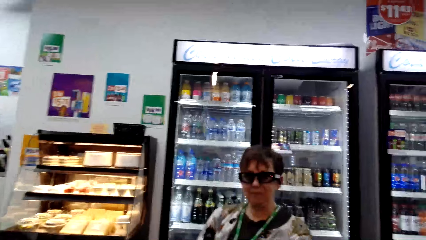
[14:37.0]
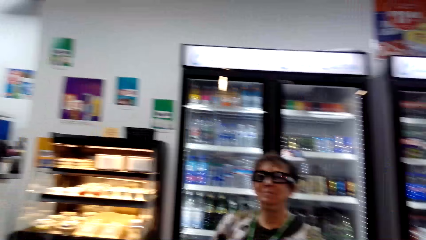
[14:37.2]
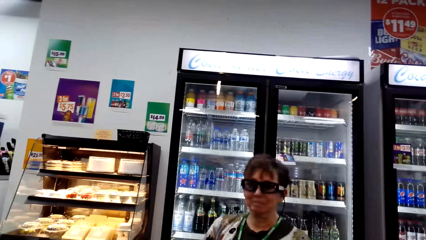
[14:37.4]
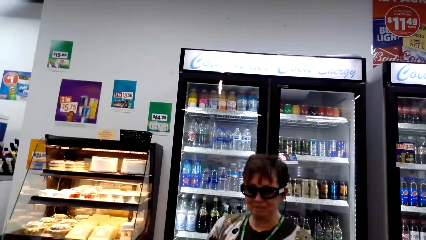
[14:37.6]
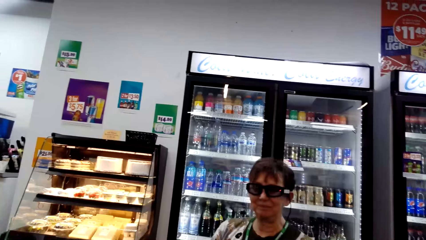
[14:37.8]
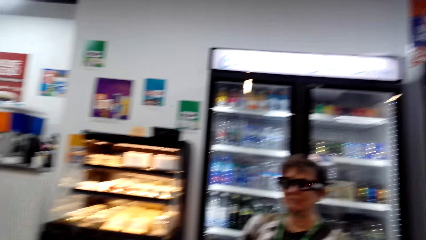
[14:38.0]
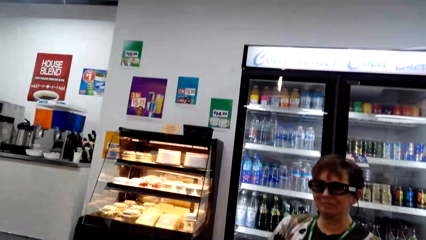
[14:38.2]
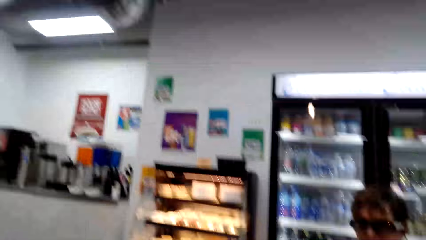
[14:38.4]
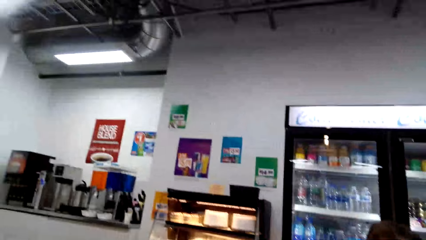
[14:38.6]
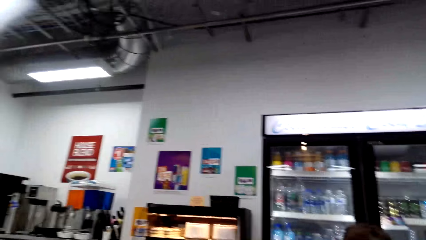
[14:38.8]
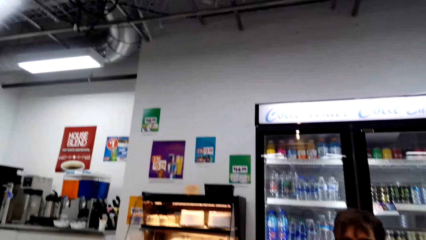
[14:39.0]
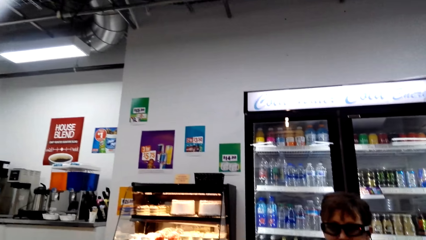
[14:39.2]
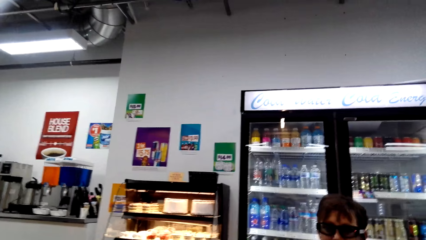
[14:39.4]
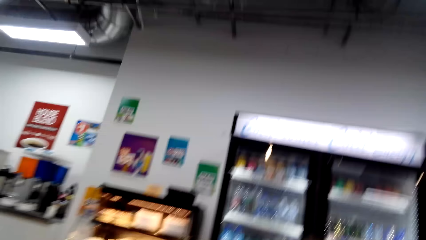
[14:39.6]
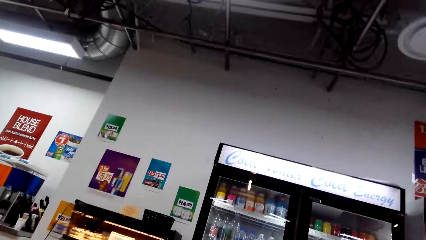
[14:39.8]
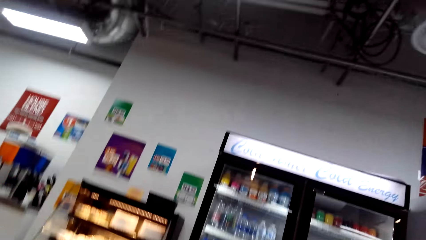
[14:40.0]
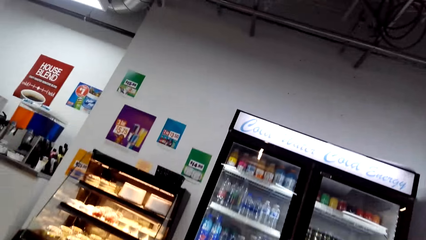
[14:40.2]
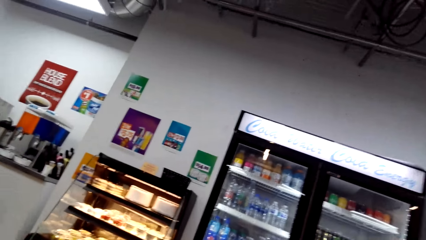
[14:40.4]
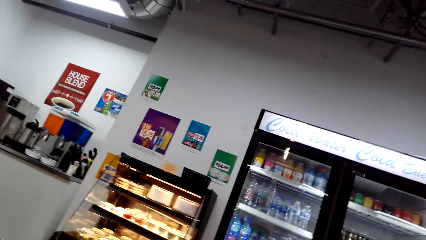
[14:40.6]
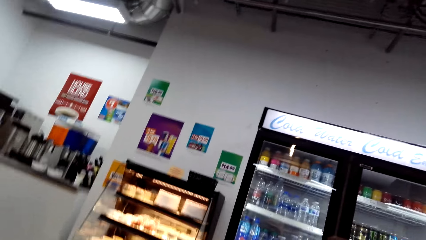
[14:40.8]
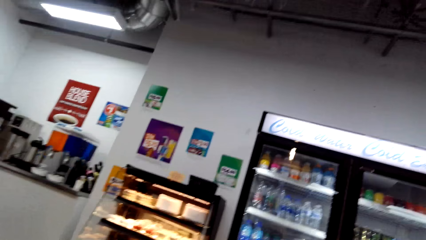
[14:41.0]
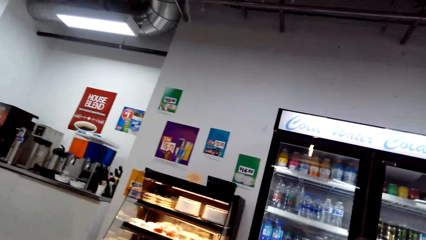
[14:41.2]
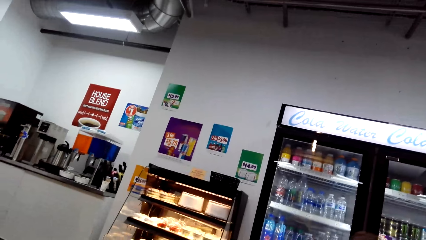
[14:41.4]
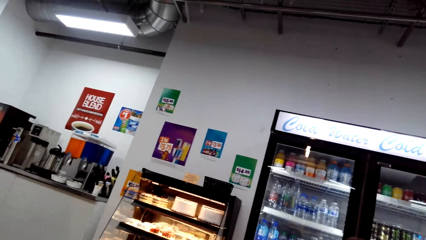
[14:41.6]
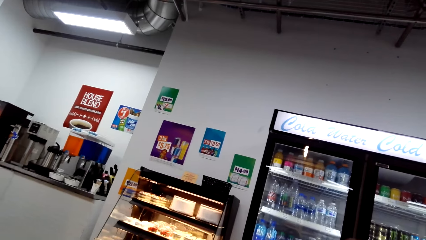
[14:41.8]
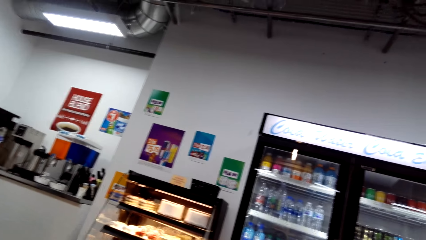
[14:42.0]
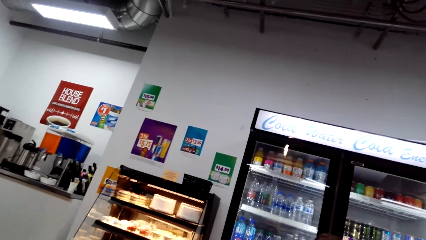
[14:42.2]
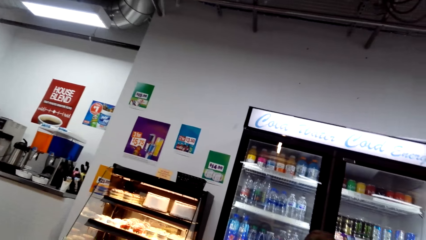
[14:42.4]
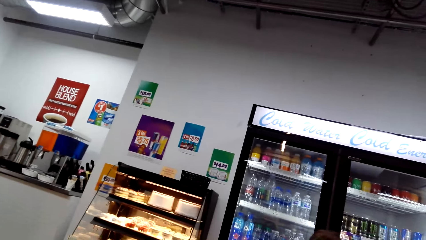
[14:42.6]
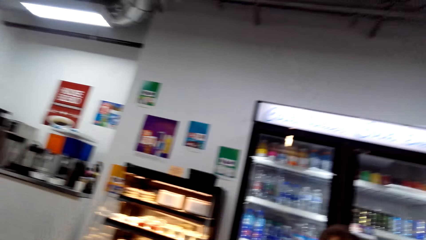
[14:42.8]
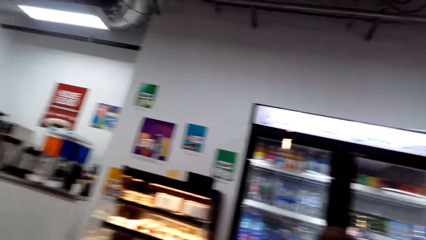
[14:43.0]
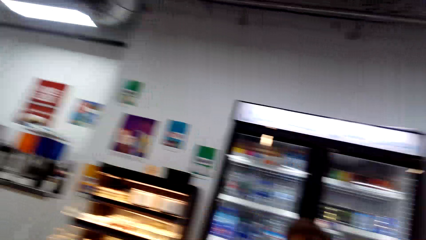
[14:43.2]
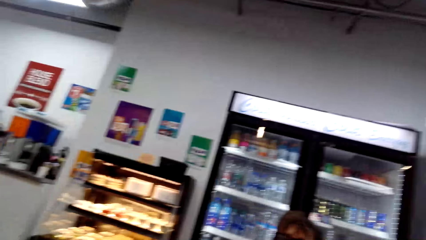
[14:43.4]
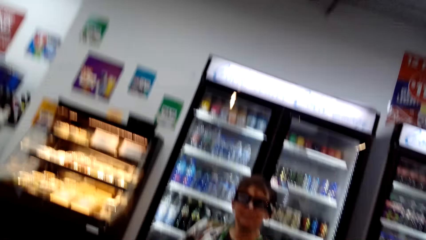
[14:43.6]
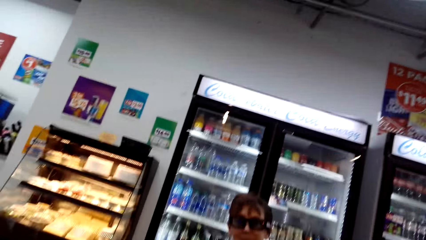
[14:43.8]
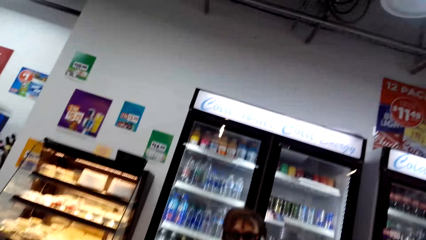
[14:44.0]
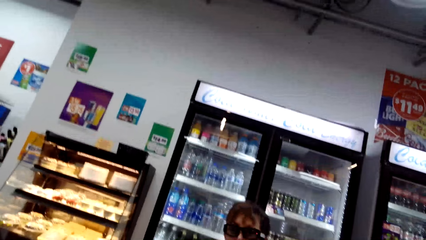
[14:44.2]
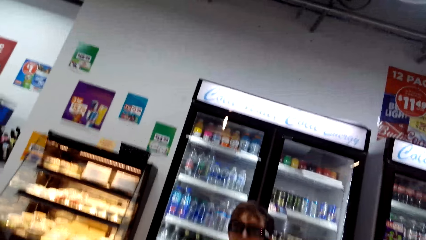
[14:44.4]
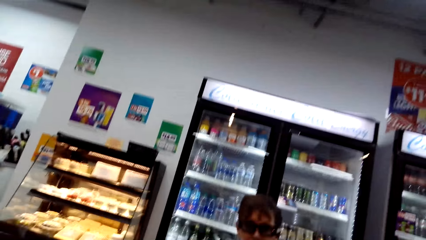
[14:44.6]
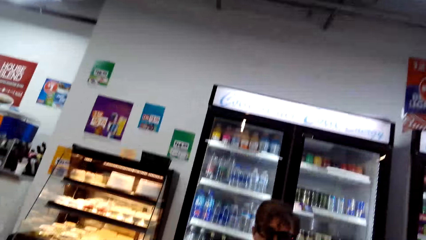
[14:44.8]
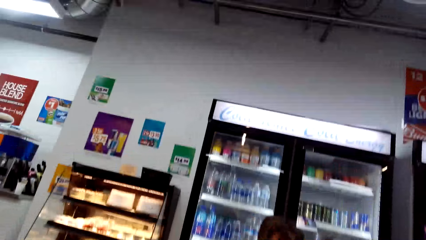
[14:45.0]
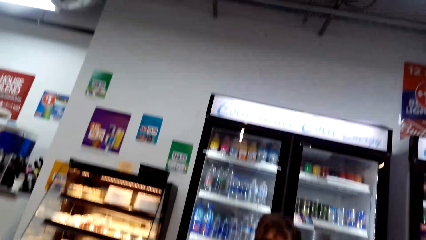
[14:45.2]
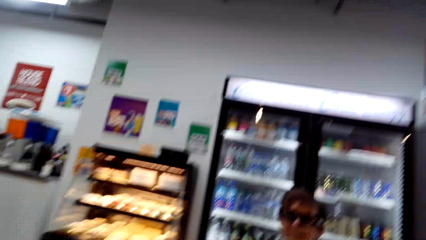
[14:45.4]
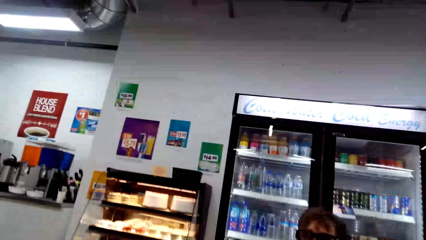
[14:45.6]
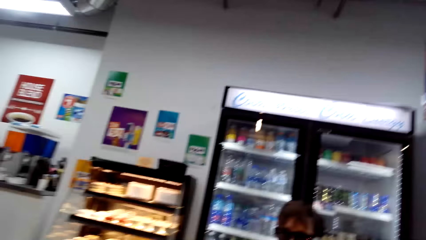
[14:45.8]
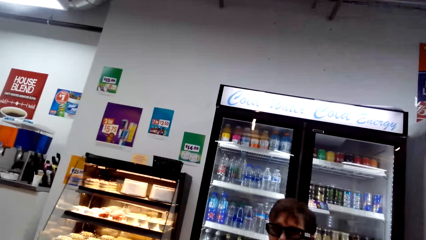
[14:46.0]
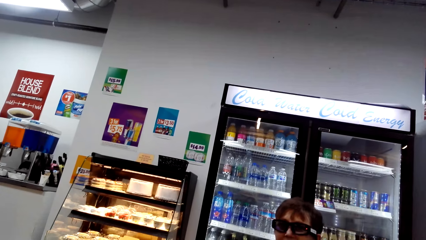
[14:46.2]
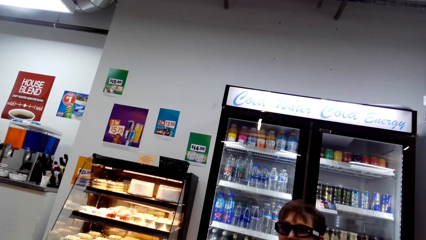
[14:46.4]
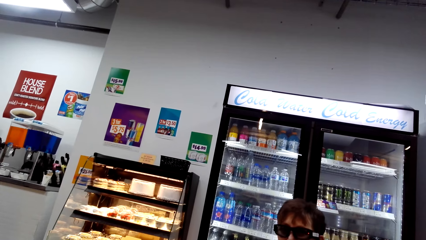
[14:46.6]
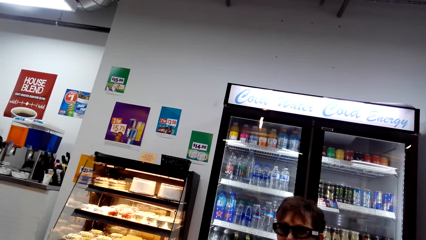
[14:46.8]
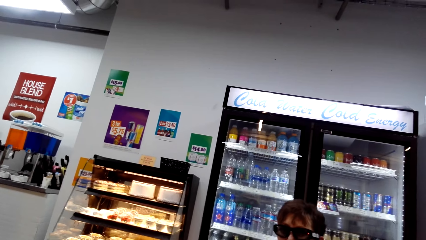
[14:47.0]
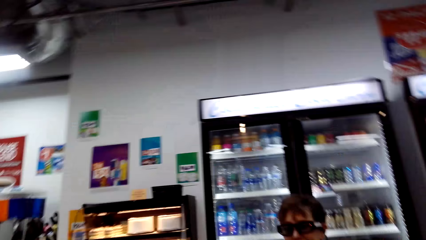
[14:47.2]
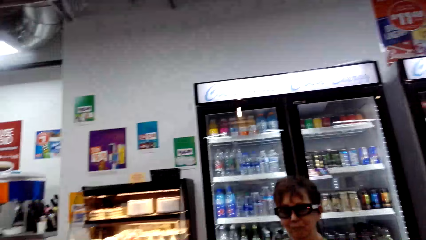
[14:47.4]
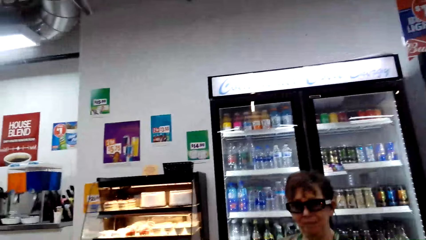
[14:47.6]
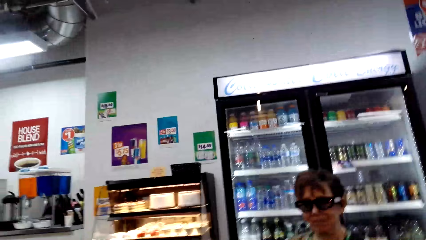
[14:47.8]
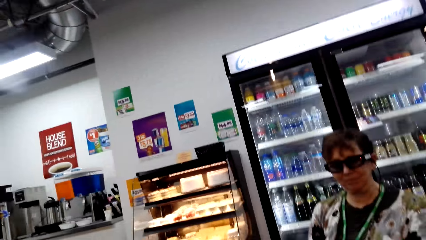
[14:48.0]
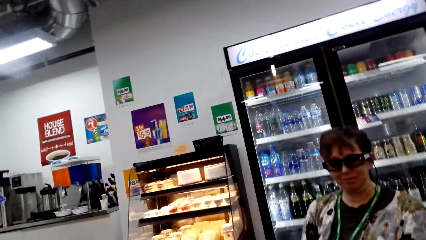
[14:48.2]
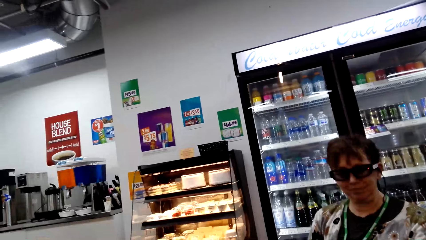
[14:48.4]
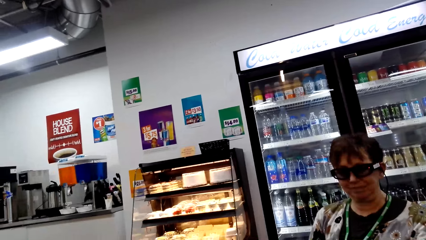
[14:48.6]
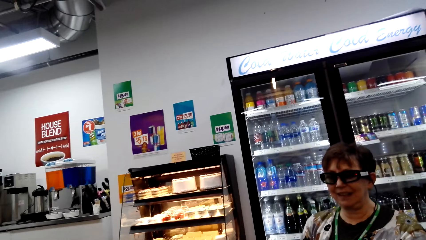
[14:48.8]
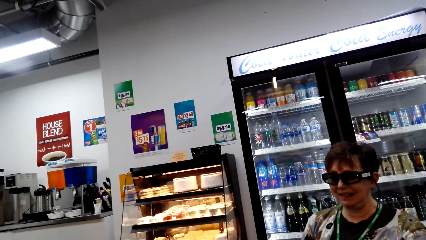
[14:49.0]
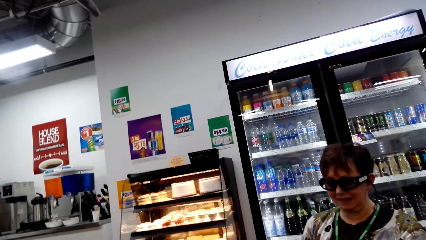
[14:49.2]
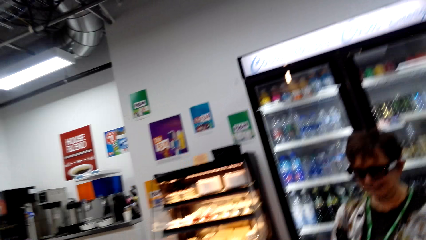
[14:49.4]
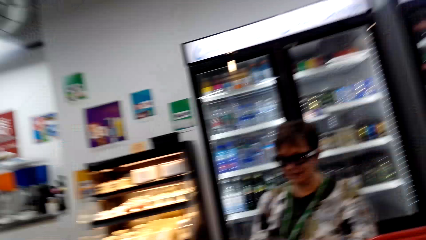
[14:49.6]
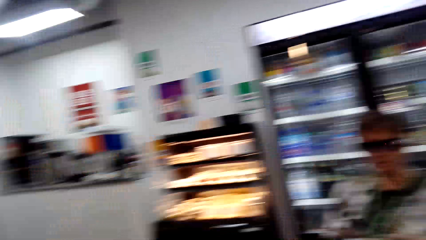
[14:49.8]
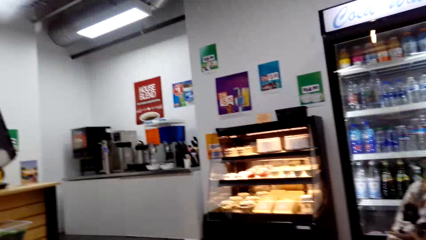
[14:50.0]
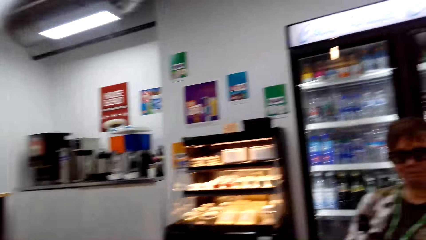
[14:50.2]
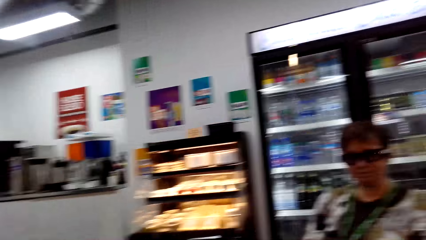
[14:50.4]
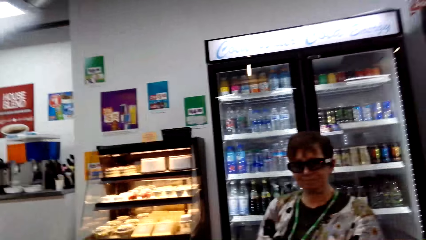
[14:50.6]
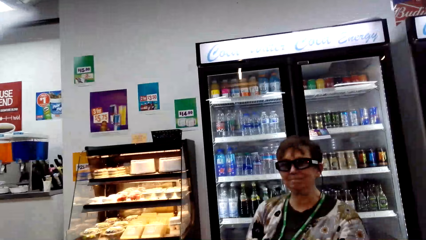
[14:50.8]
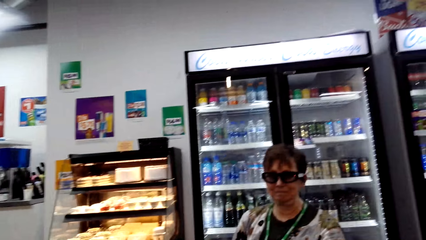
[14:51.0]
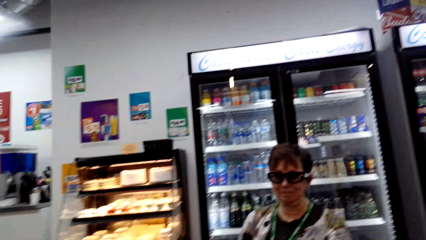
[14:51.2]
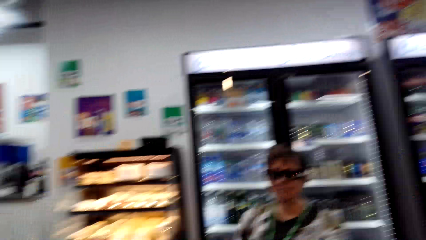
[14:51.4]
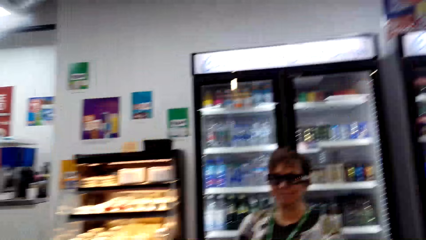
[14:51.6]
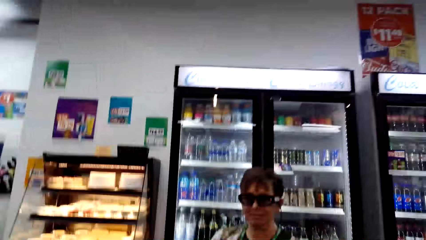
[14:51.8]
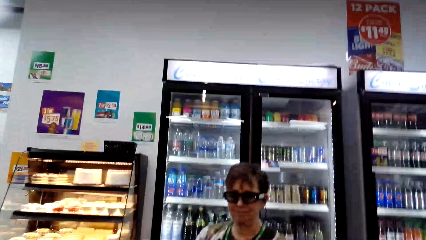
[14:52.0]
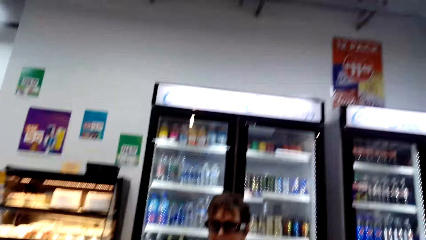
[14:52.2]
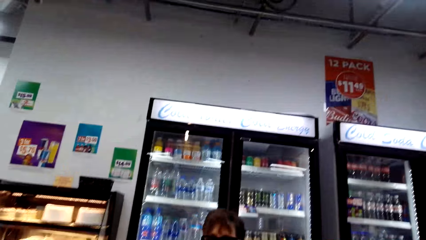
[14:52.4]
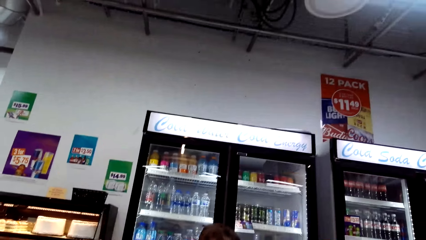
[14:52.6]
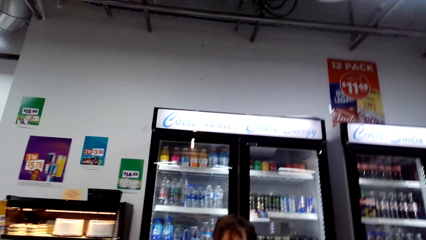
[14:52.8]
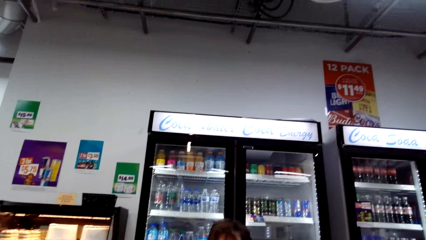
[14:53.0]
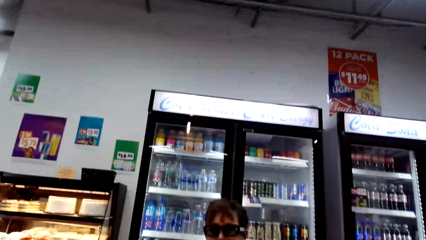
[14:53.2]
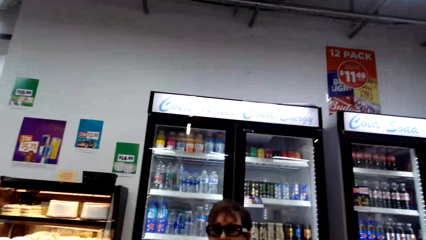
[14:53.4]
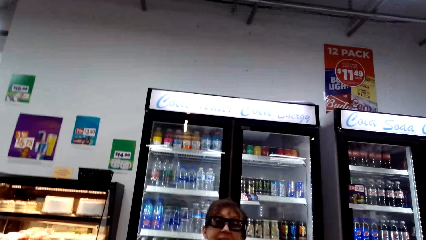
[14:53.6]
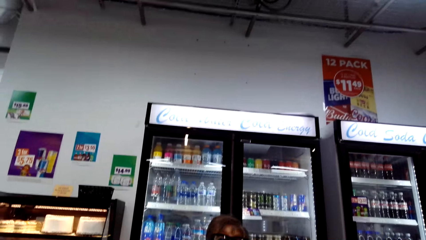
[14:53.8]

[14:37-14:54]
A woman nods the head. The camera wearer talks and looks around. The woman nods the head. The camera wearer talks.
